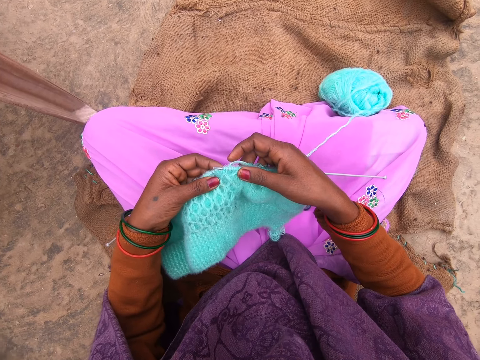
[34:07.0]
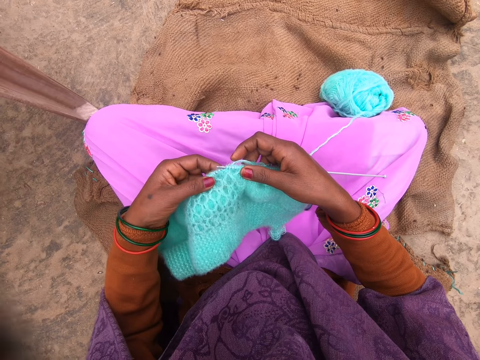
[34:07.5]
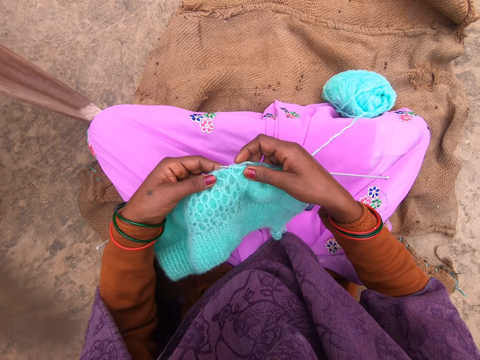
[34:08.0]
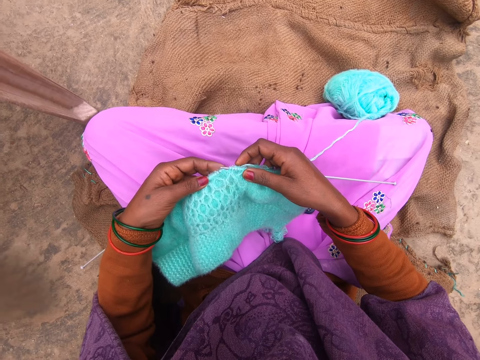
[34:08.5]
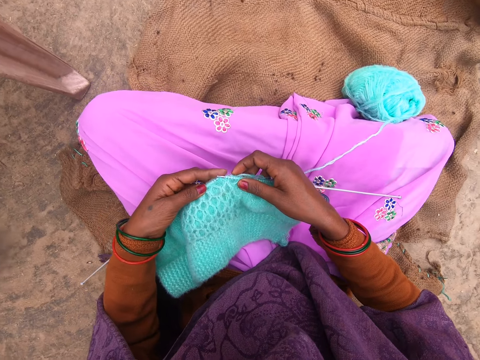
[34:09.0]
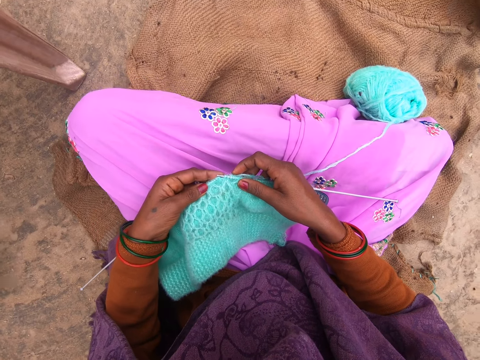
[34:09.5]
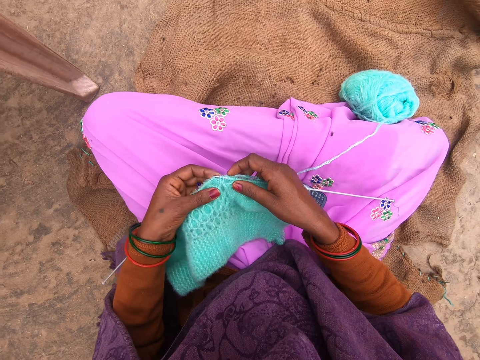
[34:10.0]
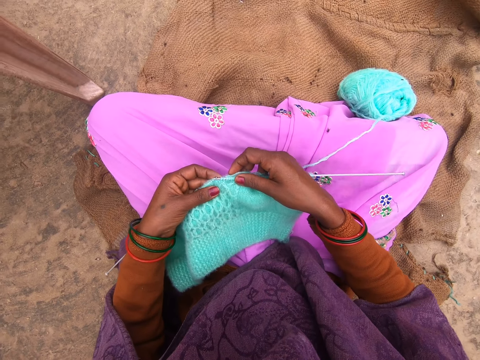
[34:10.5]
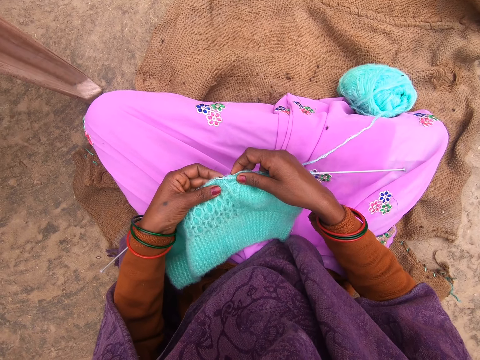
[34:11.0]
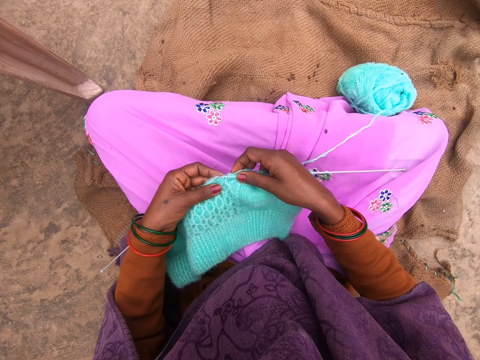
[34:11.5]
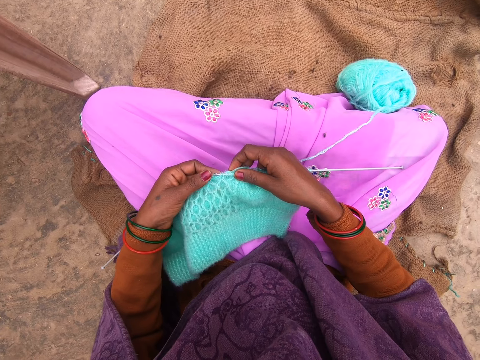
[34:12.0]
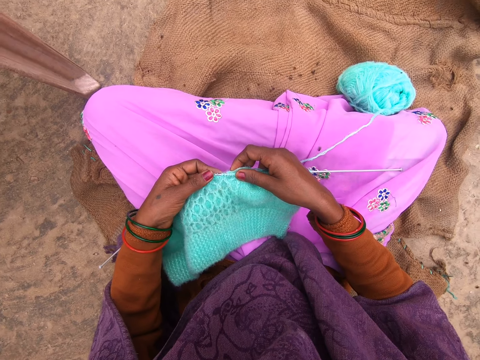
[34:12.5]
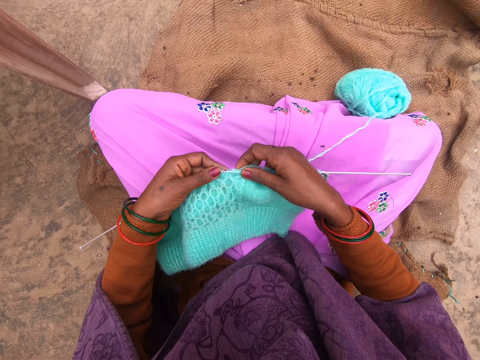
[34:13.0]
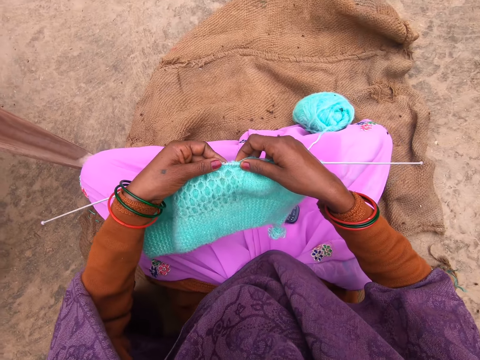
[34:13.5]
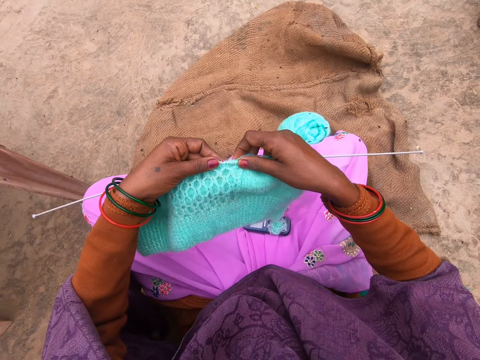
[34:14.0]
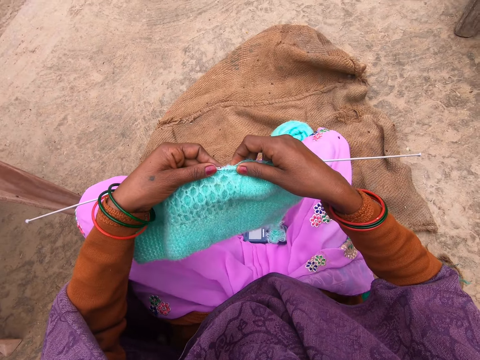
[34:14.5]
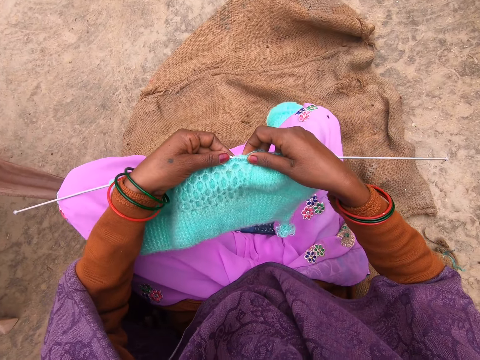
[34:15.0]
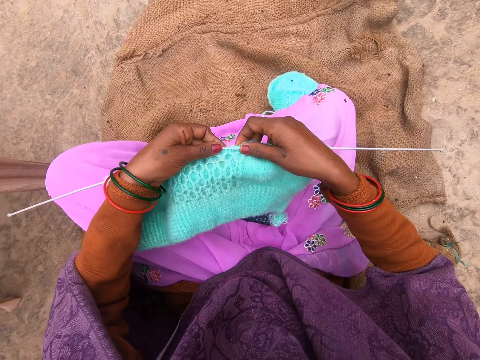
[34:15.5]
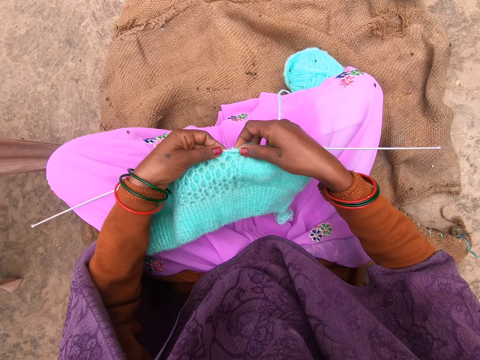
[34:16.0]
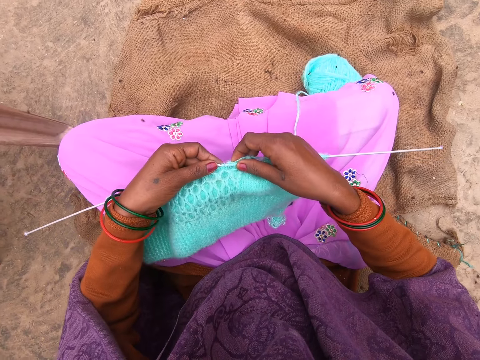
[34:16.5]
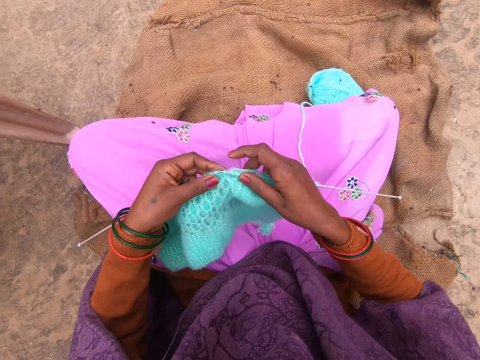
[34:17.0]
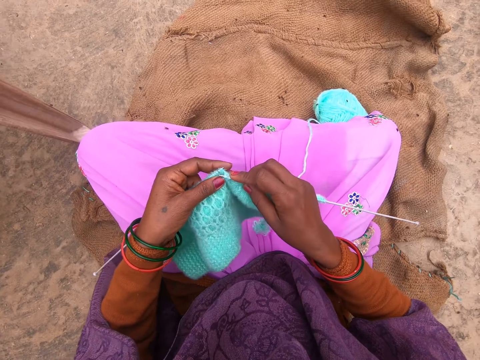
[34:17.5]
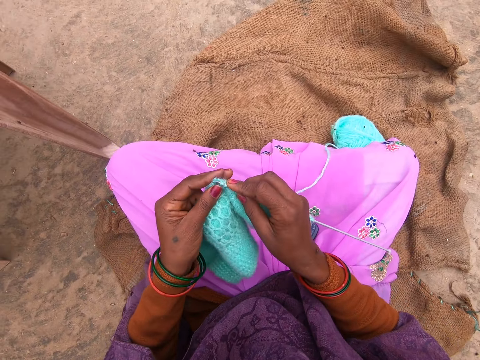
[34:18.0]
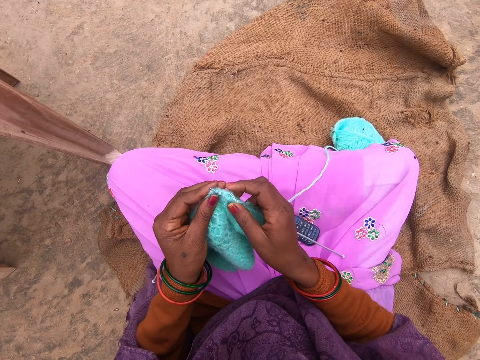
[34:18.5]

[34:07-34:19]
The camera wearer puts a cloth on her lap. She adjusts the thread of the fabrics. She lifts the cloth.

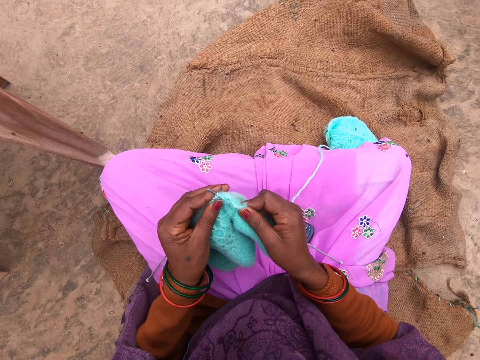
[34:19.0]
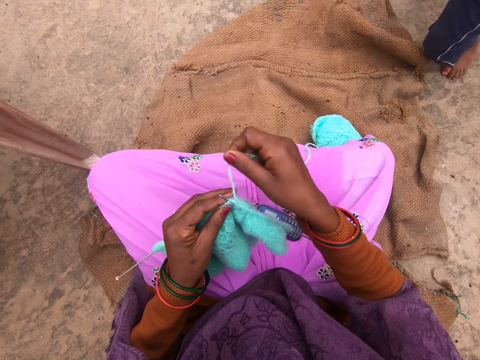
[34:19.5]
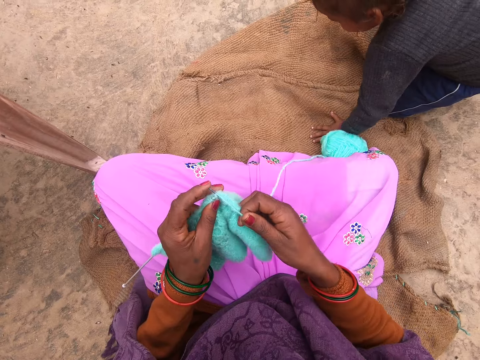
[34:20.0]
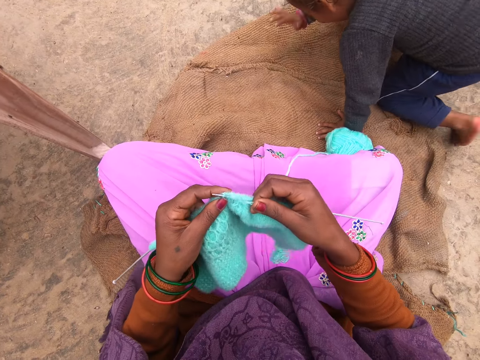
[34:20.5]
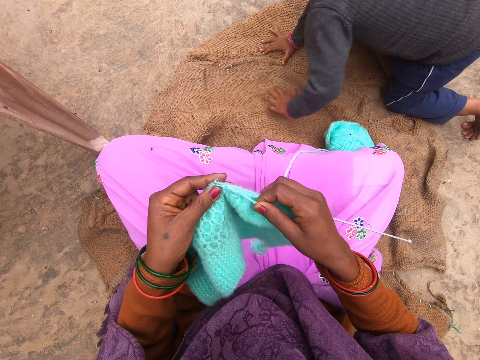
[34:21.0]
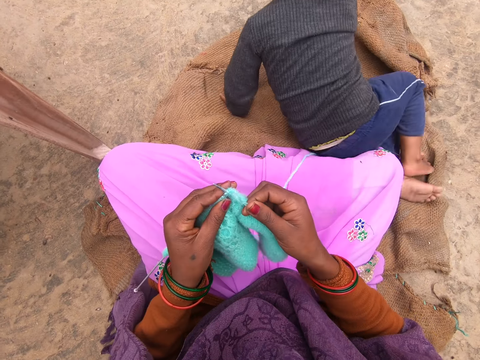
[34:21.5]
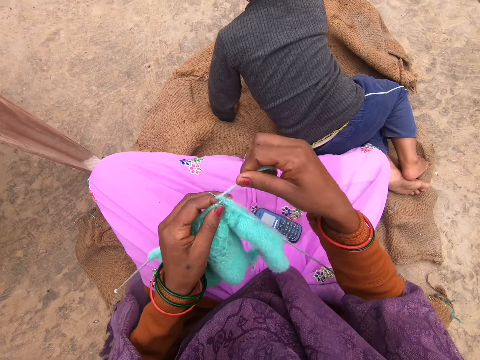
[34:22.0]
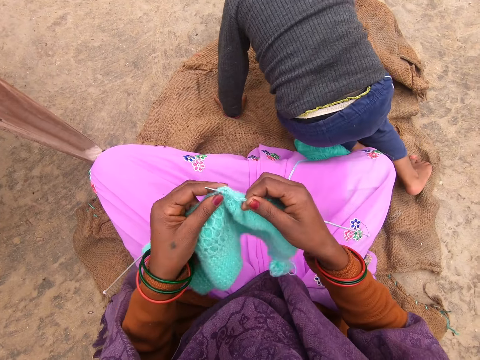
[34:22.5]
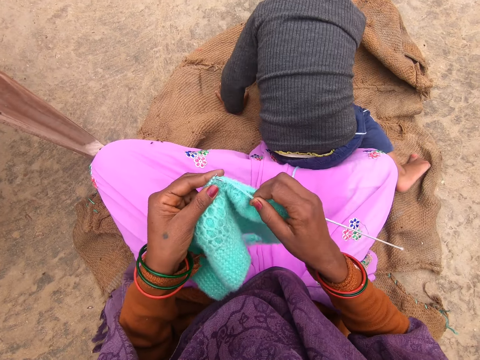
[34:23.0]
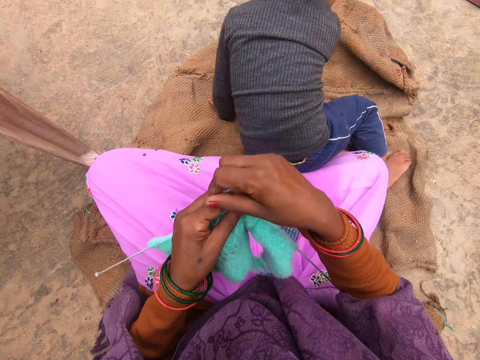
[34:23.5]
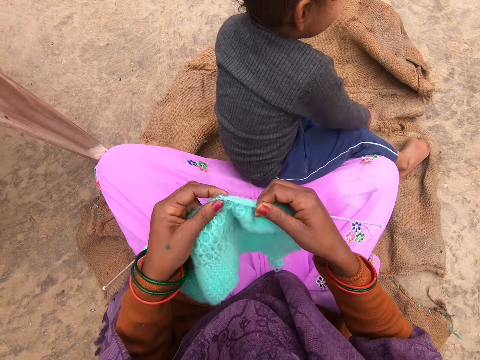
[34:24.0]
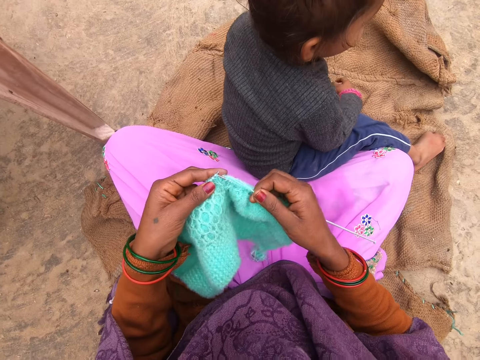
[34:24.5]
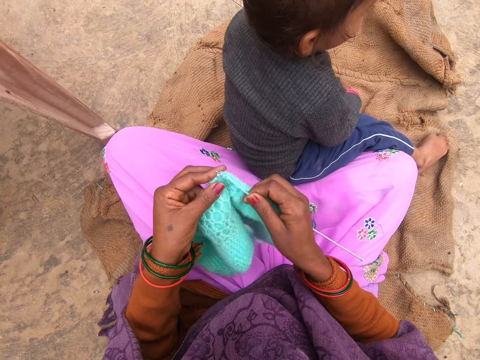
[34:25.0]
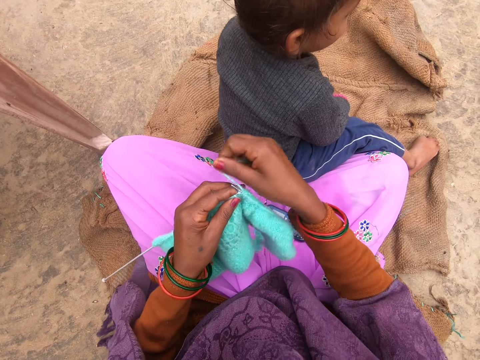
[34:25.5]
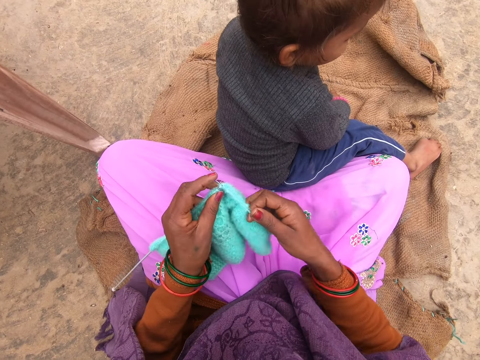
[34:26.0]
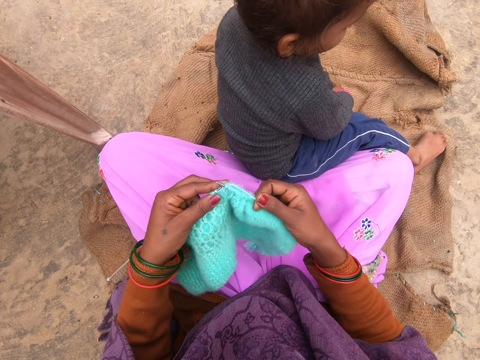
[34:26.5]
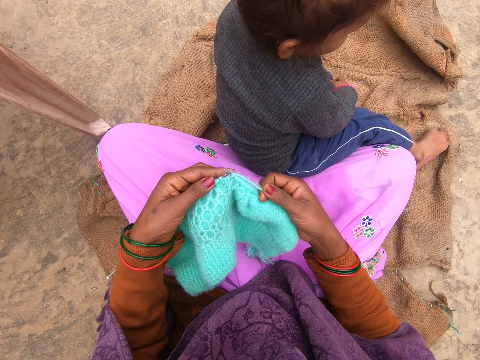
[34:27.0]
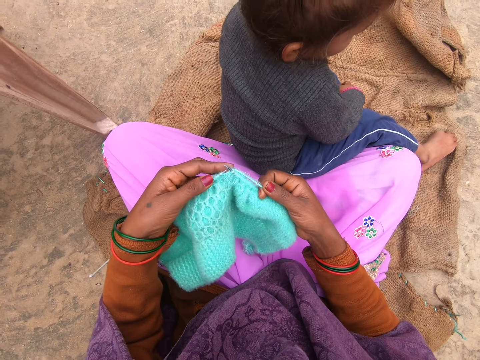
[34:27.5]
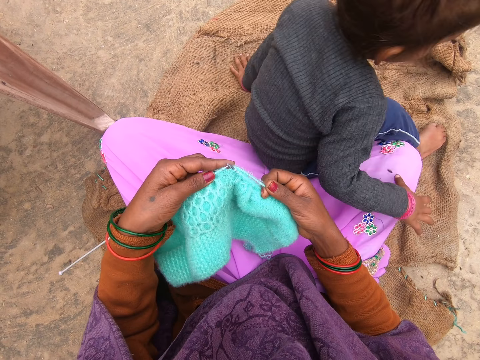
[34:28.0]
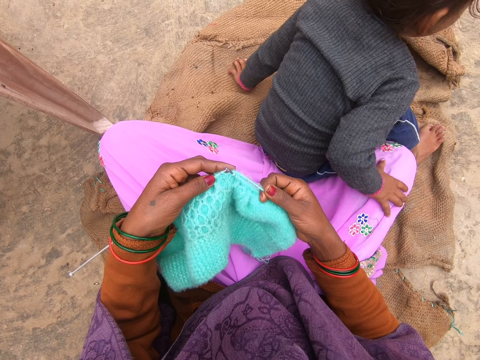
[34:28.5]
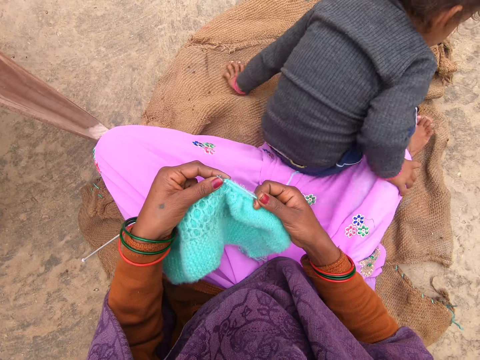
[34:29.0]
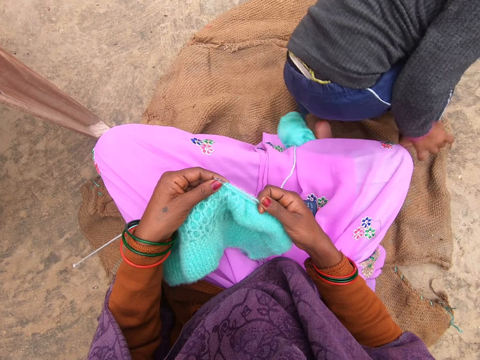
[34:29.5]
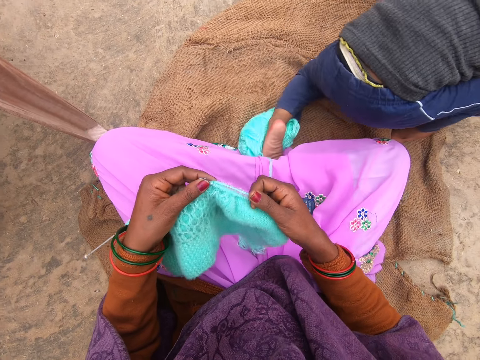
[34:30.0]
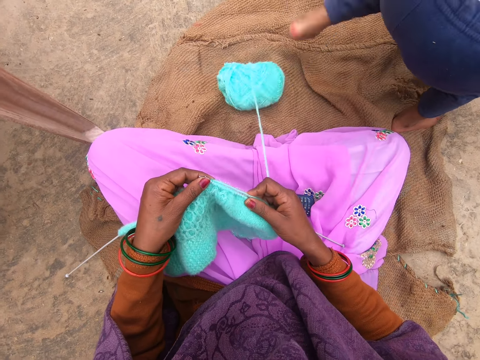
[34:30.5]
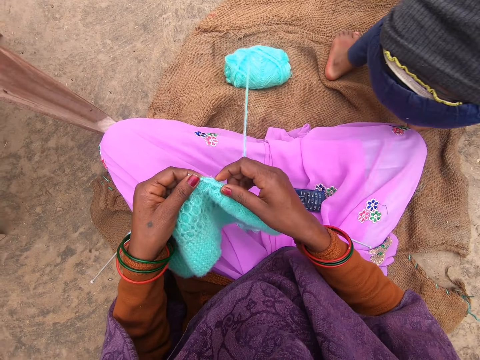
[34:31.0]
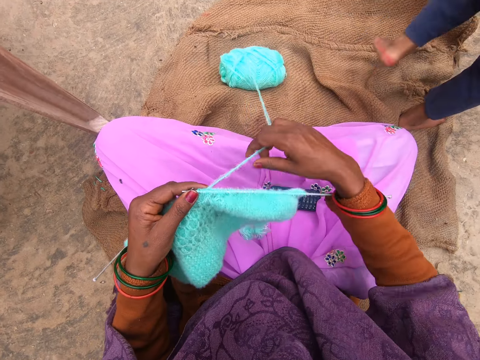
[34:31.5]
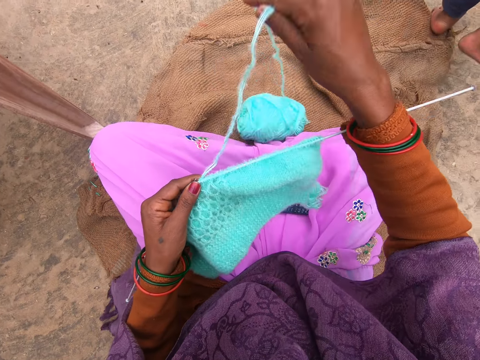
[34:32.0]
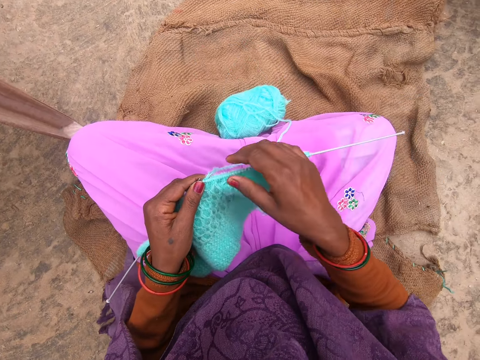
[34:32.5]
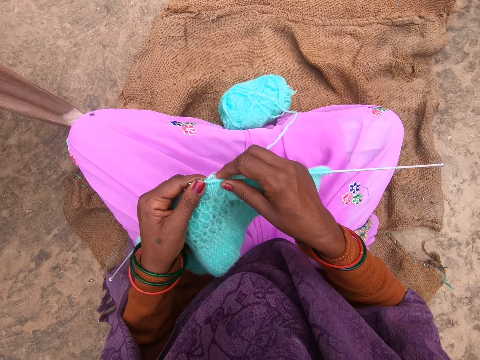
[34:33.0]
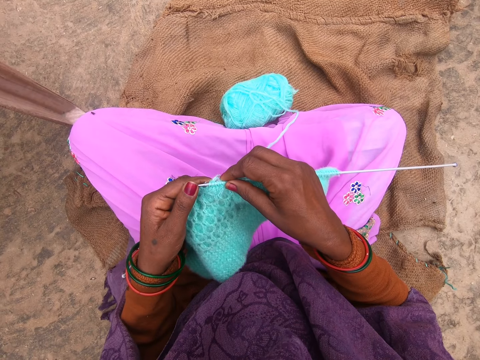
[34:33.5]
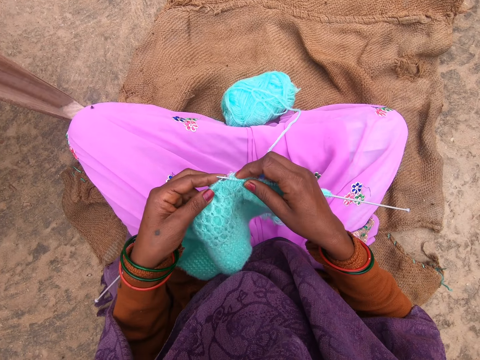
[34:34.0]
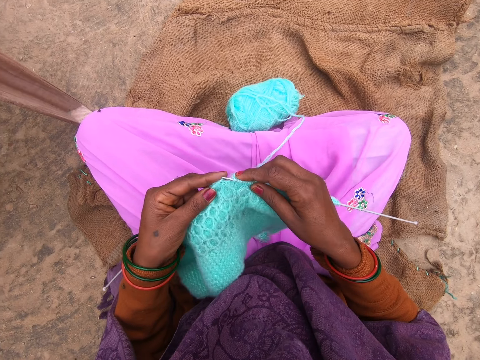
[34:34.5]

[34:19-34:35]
The camera wearer knits the thread with the knitting needles. They fold a thread on a needle. They knit using the needle. They fold the thread on the needle. They knit using the needle. A boy sits close to the camera wearer. The camera wearer folds the thread on the needle. They knit the thread with the knitting needles. They fold the thread on the needle. The boy goes away from the camera wearer. The camera wearer pulls out more thread.
